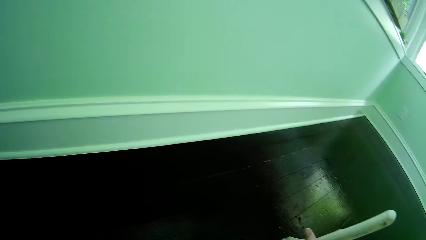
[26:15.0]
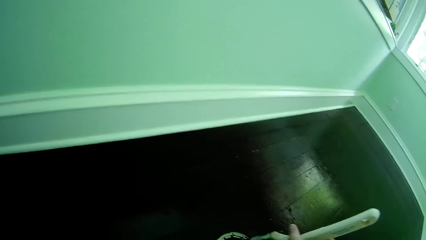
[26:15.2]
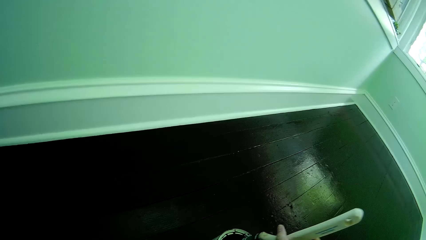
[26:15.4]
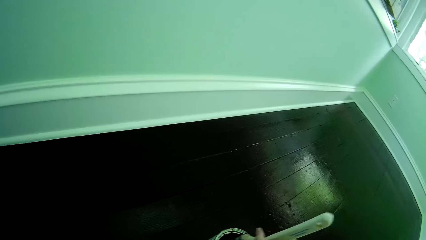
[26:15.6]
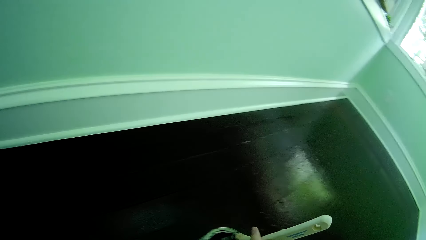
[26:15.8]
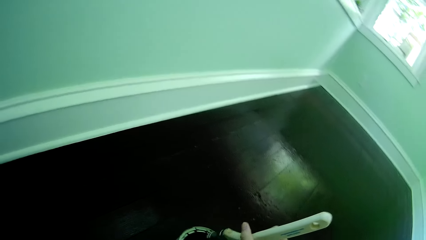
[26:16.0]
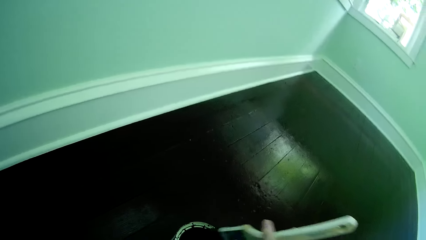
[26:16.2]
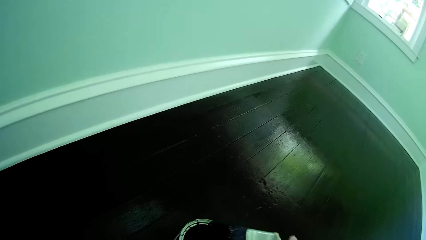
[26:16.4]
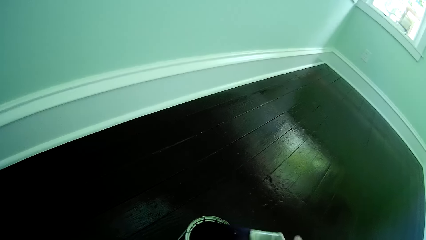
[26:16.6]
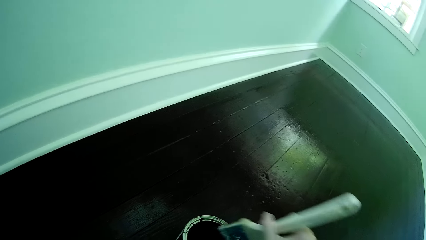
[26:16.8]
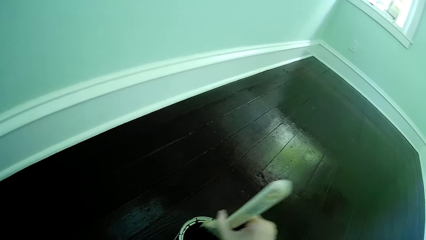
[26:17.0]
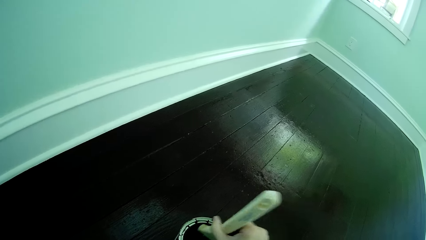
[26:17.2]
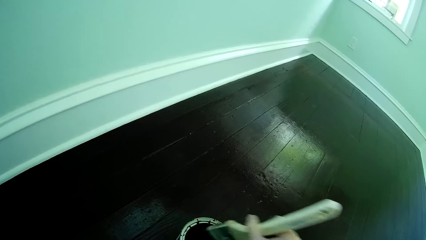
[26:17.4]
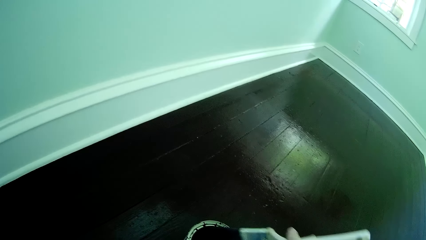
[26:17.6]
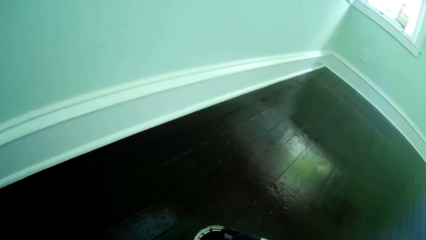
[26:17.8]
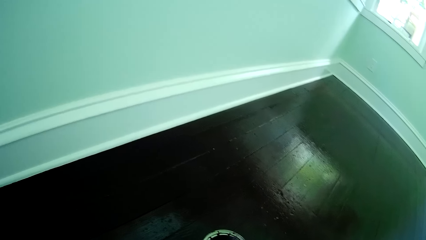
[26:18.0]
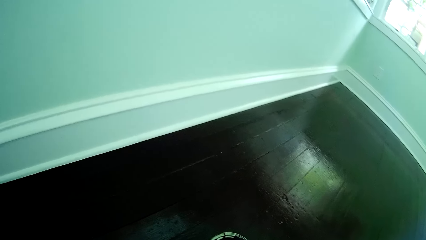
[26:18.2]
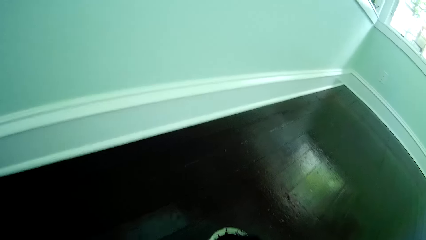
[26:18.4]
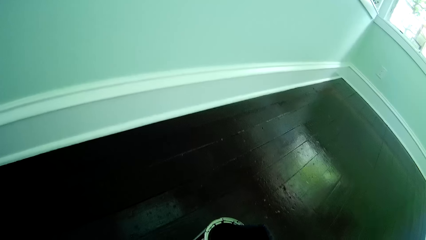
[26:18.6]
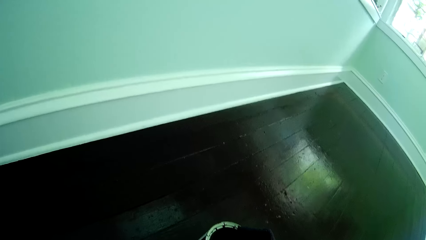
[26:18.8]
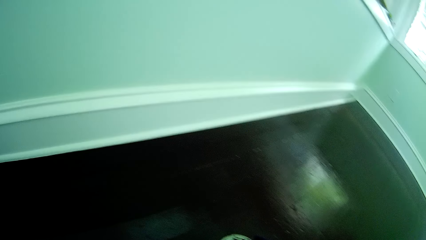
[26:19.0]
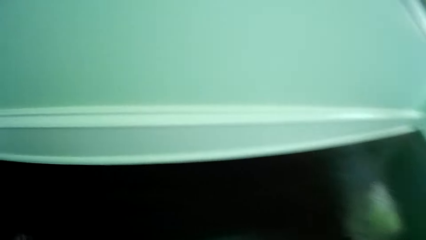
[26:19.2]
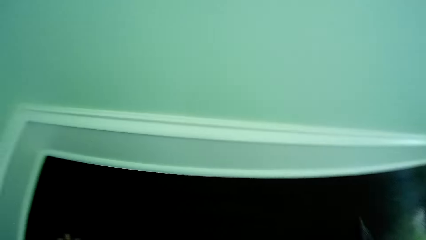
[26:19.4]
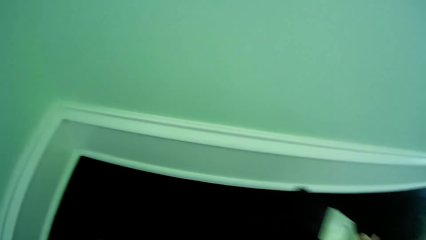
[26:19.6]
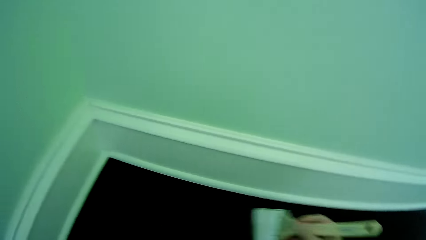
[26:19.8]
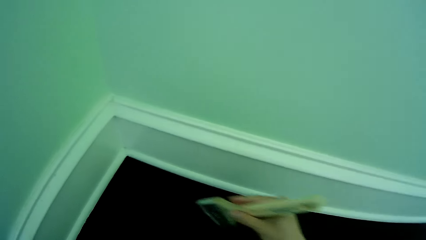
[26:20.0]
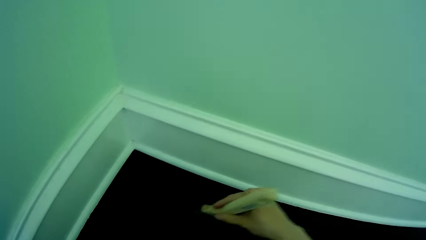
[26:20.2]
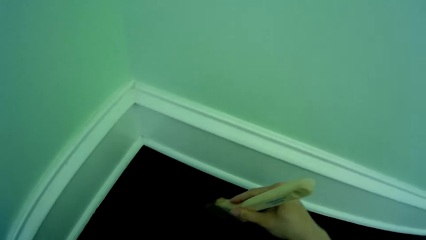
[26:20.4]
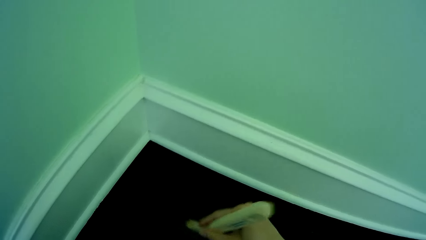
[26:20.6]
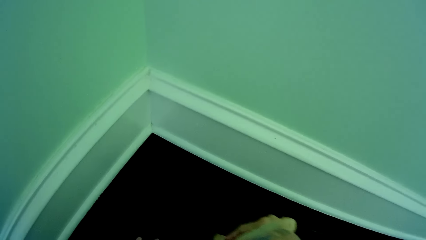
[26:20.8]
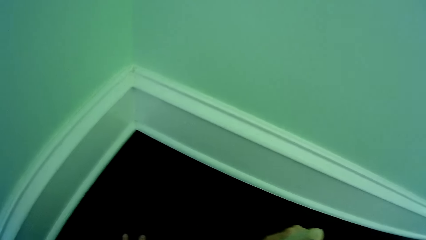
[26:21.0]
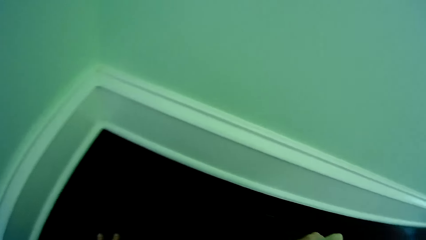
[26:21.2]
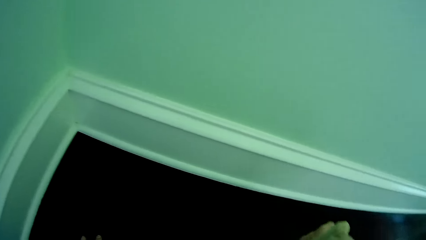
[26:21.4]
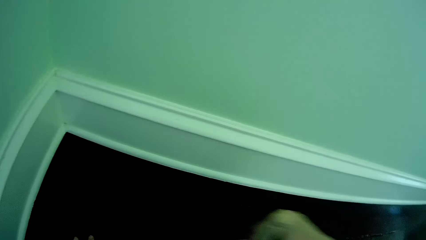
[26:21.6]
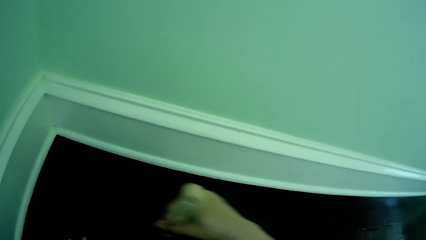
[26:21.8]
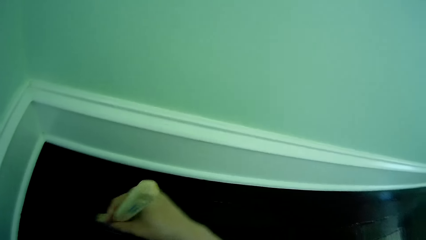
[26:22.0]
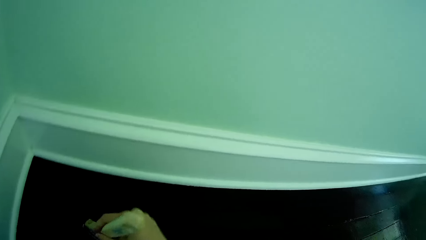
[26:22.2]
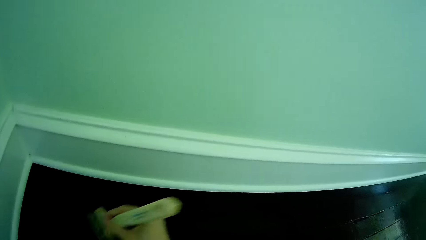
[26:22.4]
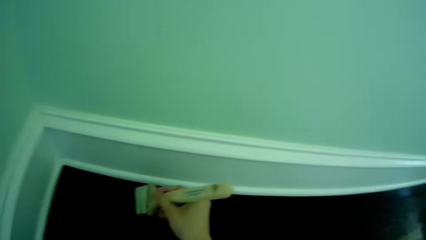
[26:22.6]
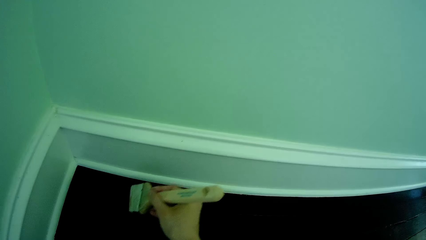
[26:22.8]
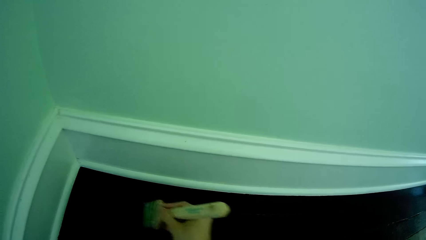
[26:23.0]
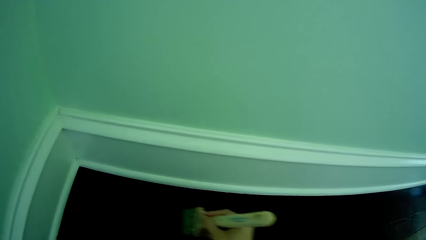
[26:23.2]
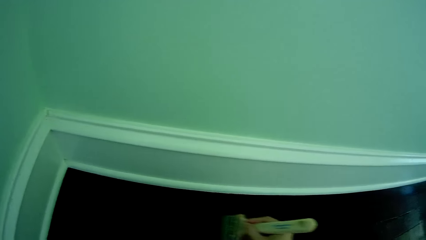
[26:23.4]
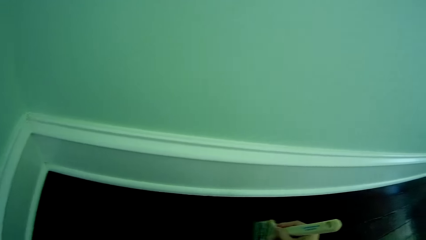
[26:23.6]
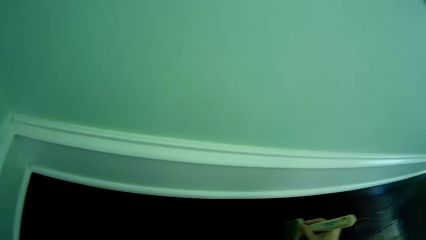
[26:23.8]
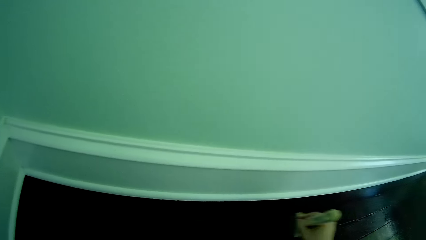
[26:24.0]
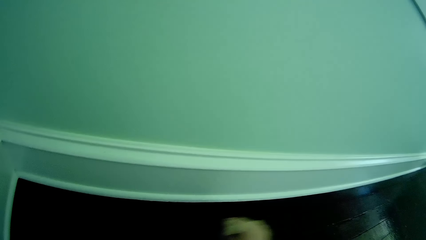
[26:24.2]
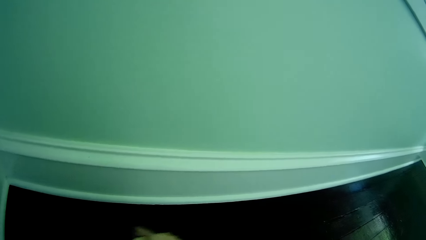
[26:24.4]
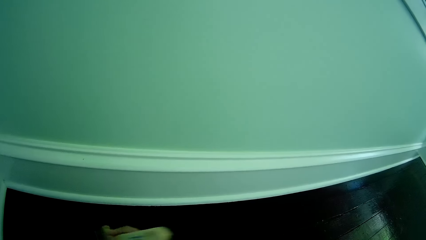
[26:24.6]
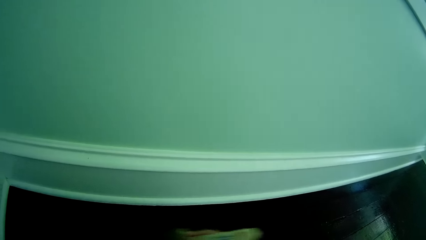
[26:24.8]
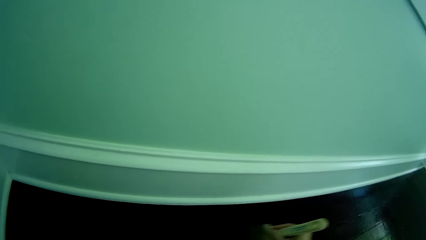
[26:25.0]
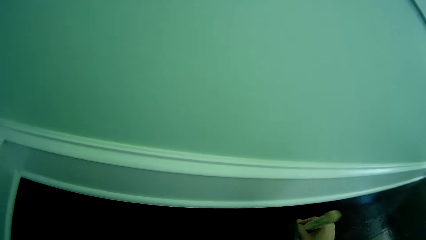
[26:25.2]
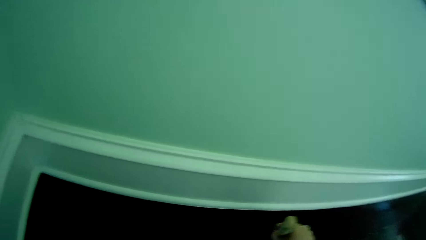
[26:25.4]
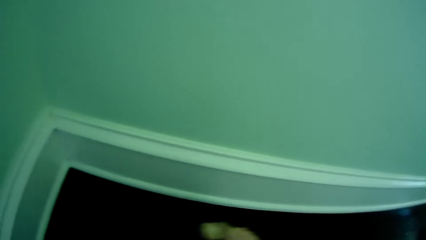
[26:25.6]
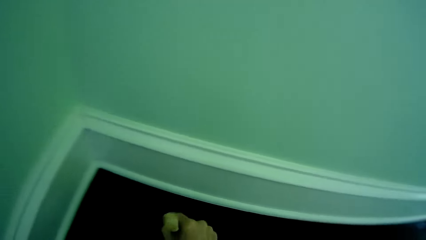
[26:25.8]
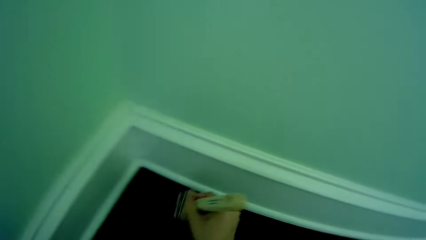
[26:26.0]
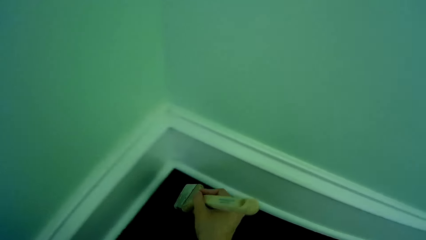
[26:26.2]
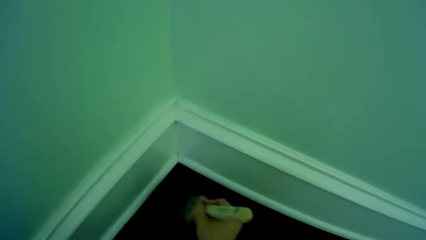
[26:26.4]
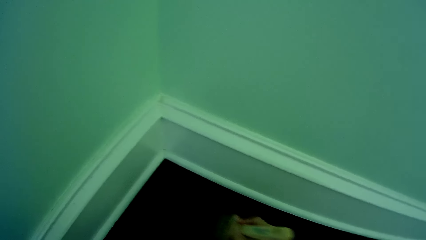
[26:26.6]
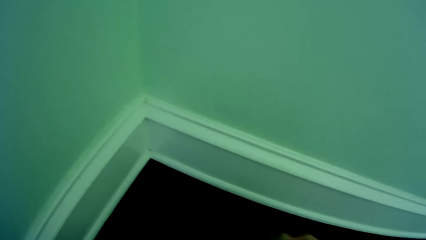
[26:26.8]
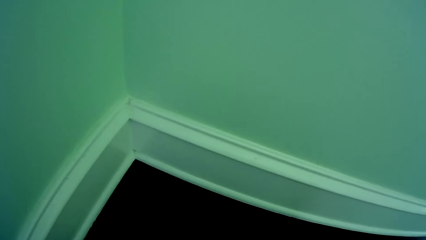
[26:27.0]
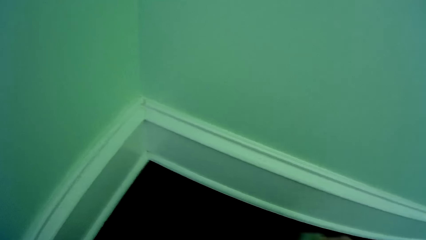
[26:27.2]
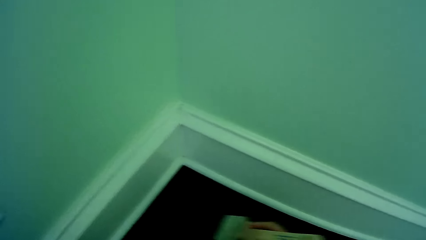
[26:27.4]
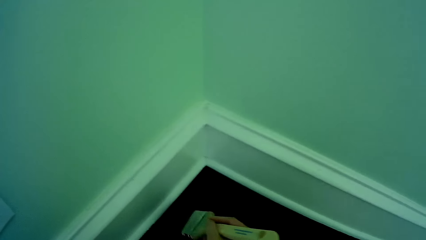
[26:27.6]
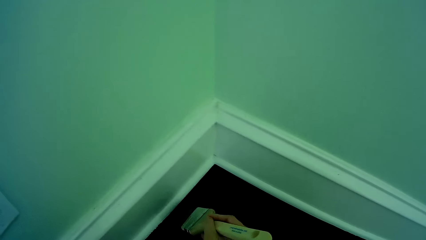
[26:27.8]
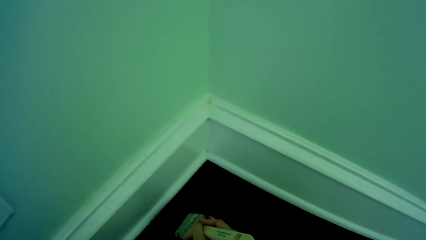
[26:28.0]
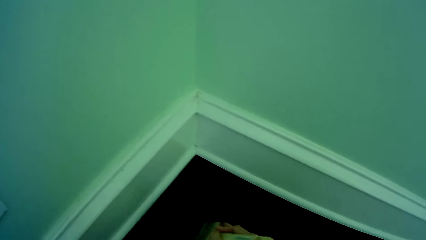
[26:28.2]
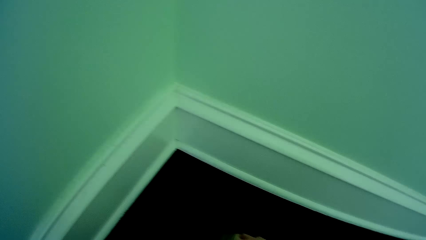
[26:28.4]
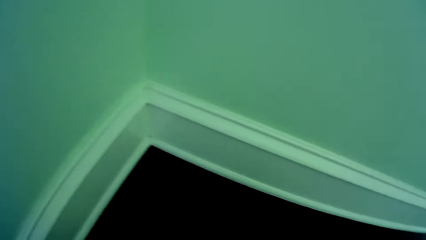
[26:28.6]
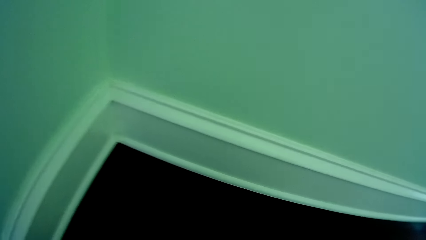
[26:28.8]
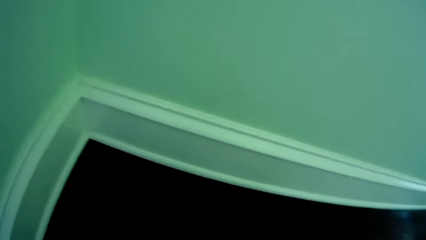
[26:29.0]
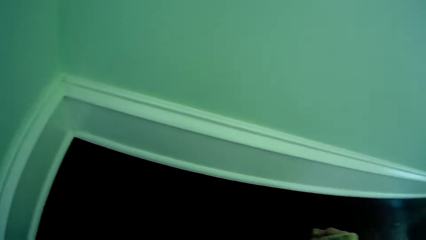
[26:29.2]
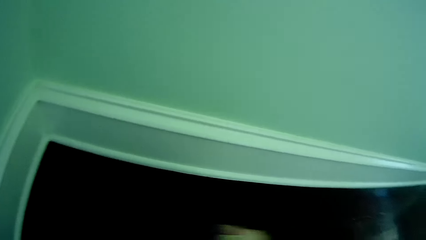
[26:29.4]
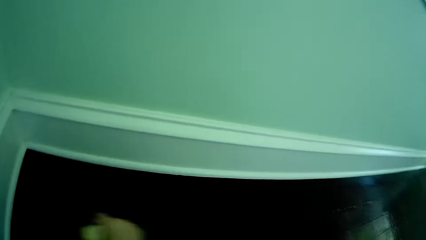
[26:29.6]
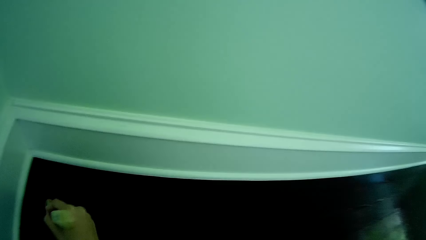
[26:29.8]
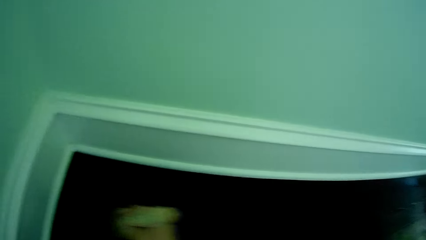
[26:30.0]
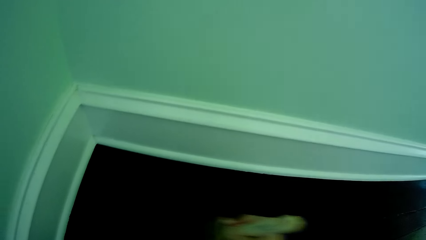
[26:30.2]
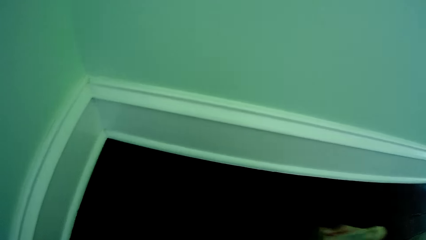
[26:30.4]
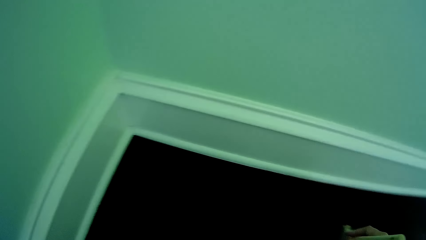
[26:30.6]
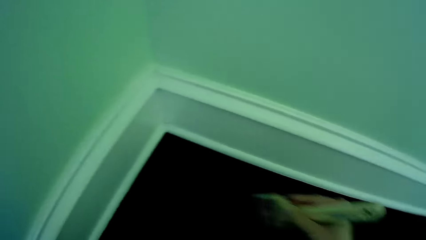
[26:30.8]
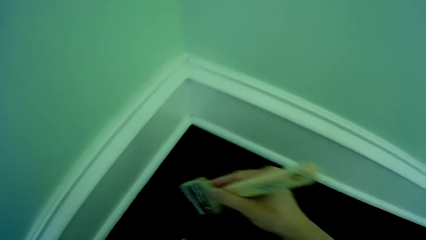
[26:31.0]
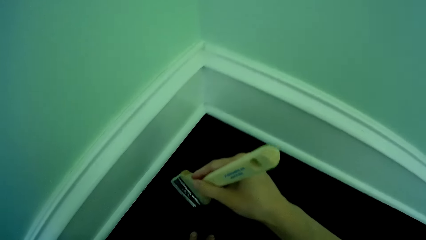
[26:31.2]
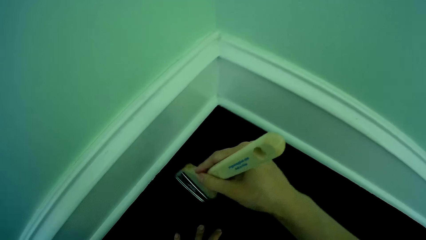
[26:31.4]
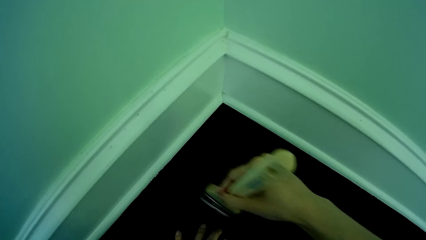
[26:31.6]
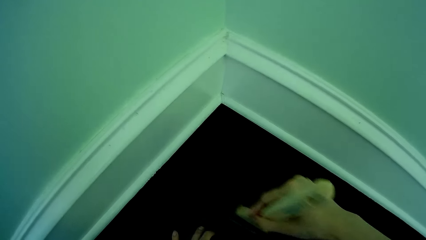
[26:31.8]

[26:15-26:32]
The camera wearer dips the brush into the bucket of paint on the floor with her right hand. She dips the brush in the bucket again. She paints the floor with the brush in her right hand. She places her left hand on the ground.
